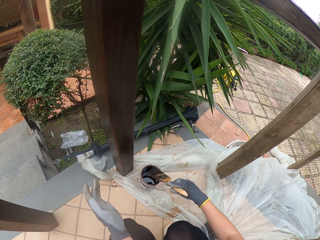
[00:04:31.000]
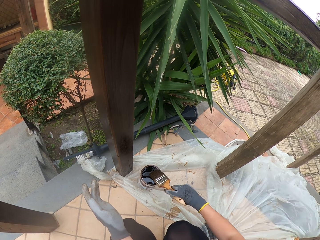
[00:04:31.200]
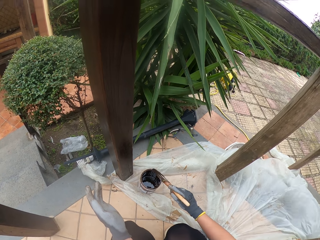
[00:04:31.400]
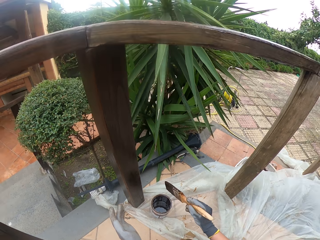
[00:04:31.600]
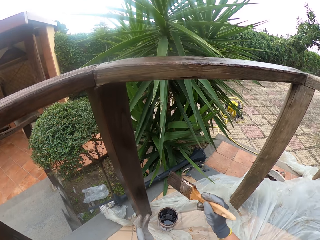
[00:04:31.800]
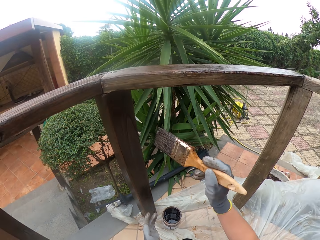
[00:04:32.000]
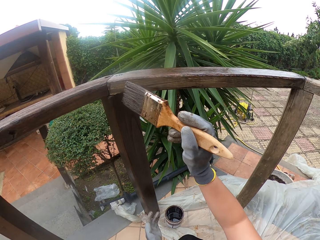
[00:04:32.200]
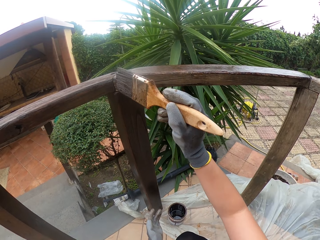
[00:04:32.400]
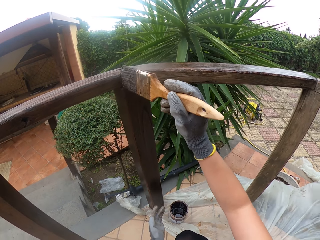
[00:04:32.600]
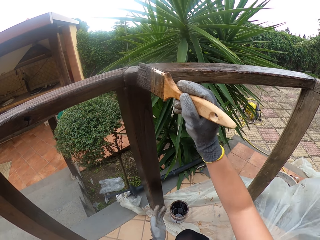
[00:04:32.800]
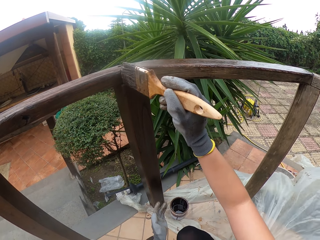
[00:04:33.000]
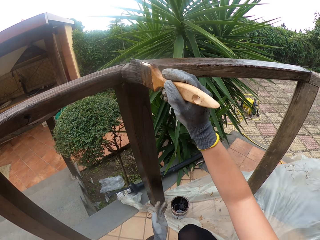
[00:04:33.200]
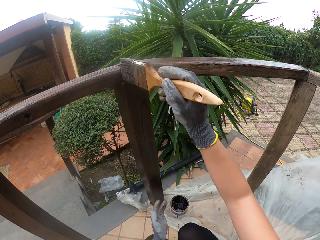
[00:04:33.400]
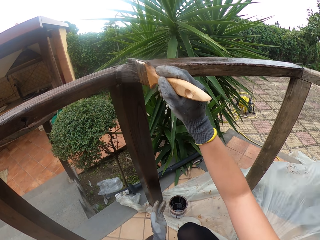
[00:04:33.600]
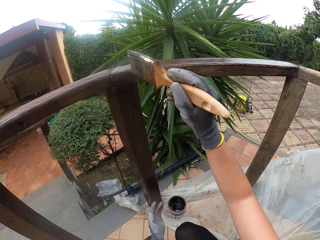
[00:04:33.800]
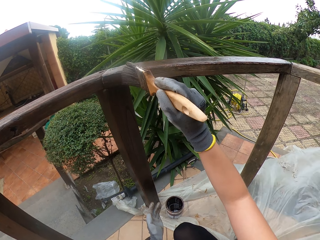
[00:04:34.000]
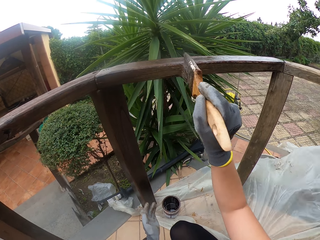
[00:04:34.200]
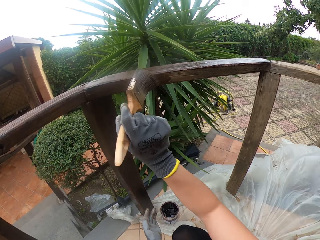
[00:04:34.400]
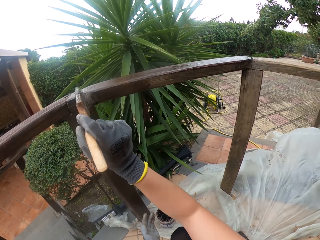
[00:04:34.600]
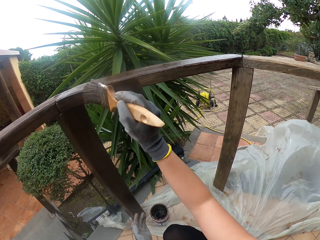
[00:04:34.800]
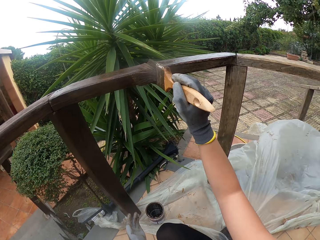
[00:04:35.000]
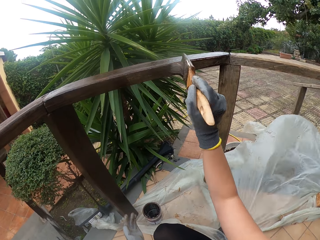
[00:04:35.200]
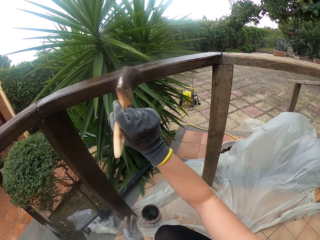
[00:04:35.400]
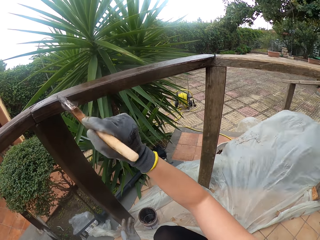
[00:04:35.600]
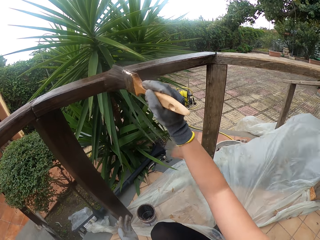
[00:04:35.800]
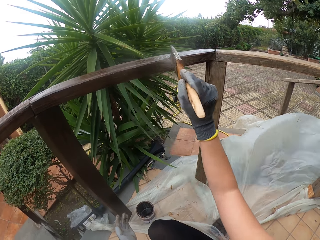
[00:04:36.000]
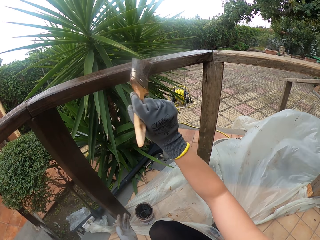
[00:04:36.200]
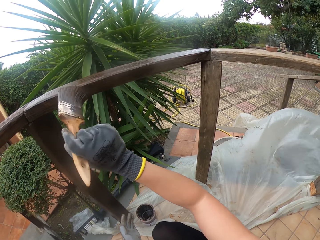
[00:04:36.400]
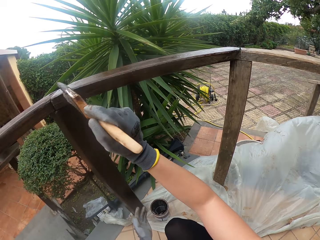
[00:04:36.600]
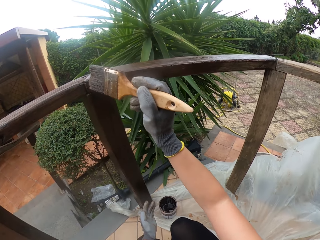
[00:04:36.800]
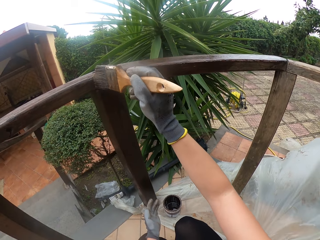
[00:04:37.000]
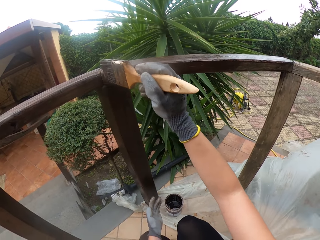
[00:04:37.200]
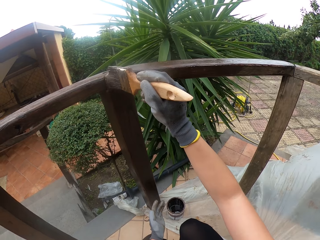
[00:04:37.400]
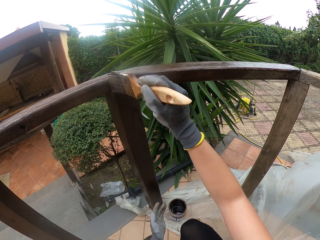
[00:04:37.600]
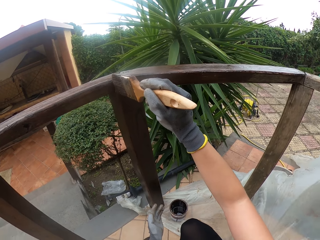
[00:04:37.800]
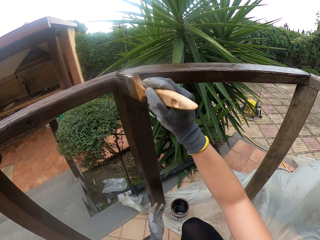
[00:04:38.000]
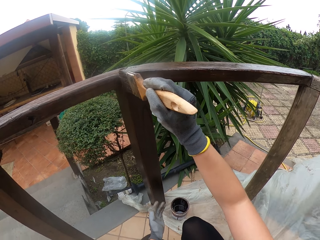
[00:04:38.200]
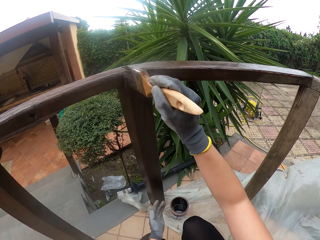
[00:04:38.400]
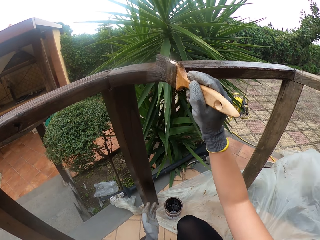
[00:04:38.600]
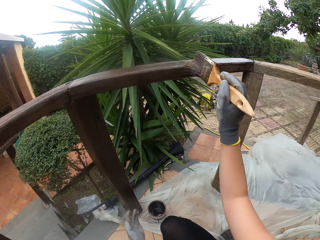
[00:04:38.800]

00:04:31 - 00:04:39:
The camera wearer wipes the brush on the paint can. They paint the wooden rail with the paint brush.

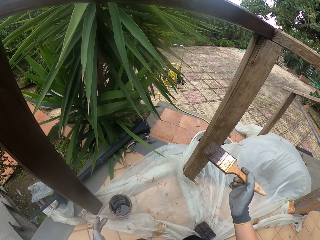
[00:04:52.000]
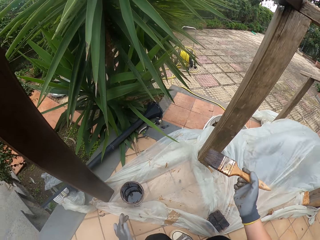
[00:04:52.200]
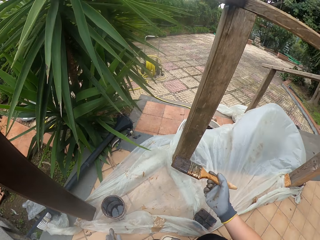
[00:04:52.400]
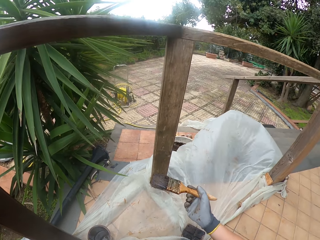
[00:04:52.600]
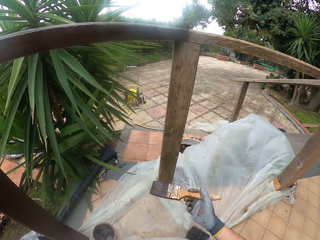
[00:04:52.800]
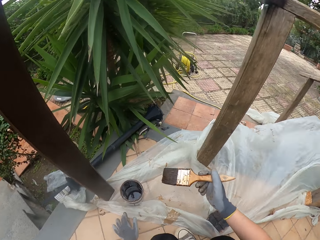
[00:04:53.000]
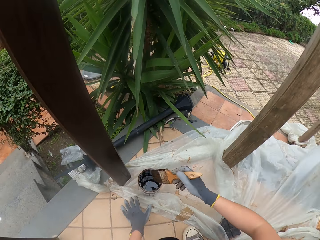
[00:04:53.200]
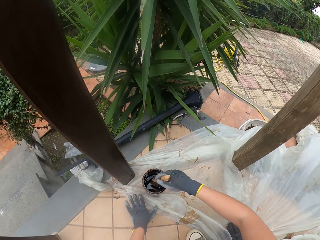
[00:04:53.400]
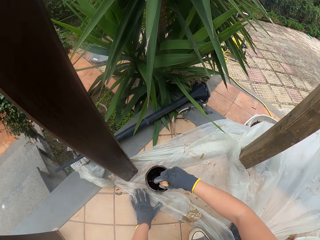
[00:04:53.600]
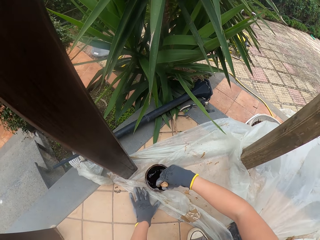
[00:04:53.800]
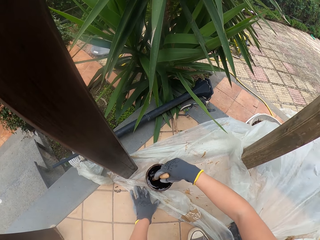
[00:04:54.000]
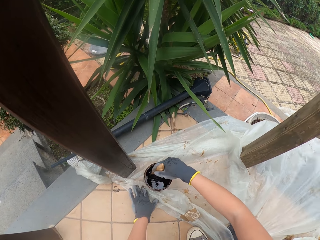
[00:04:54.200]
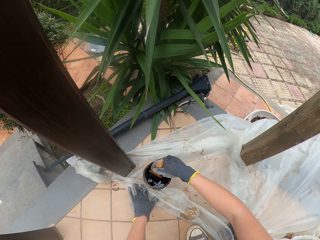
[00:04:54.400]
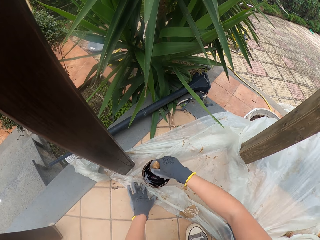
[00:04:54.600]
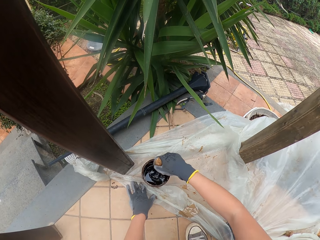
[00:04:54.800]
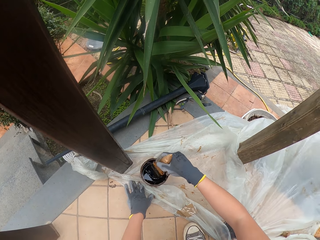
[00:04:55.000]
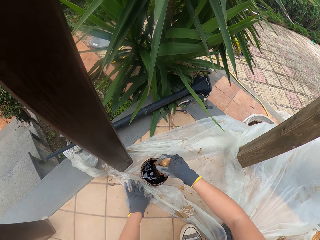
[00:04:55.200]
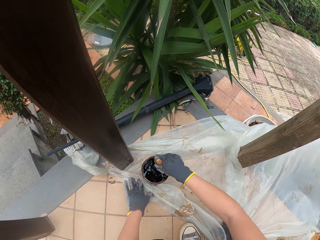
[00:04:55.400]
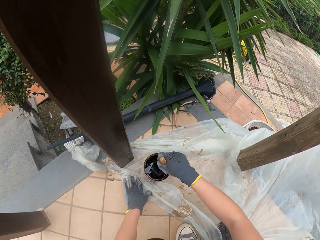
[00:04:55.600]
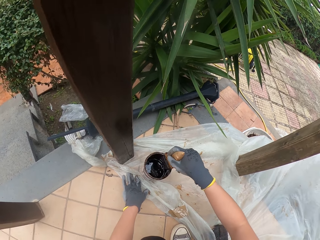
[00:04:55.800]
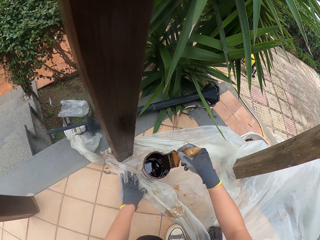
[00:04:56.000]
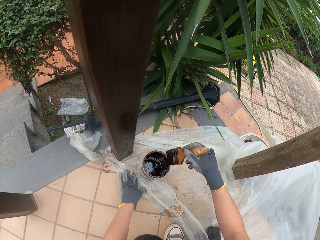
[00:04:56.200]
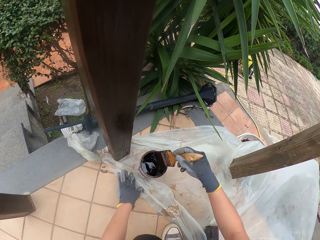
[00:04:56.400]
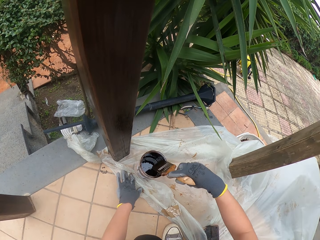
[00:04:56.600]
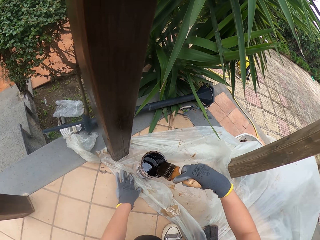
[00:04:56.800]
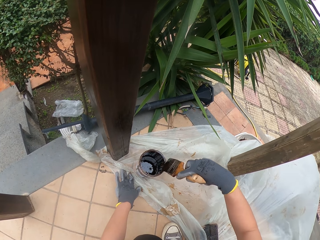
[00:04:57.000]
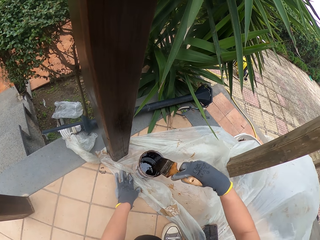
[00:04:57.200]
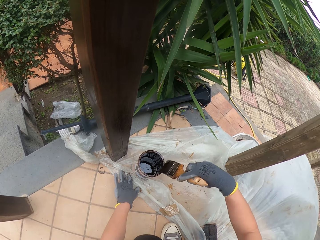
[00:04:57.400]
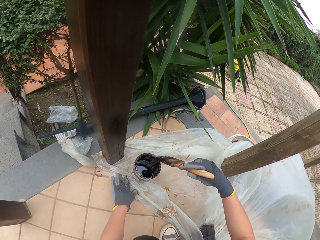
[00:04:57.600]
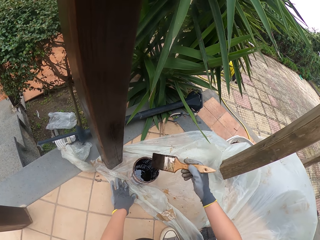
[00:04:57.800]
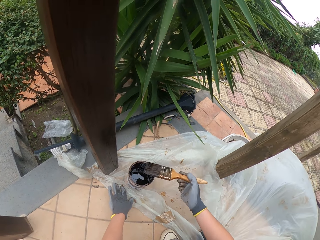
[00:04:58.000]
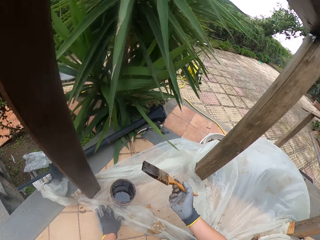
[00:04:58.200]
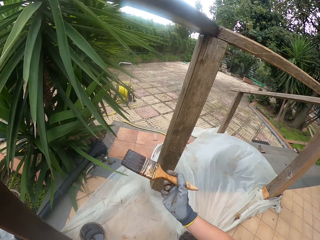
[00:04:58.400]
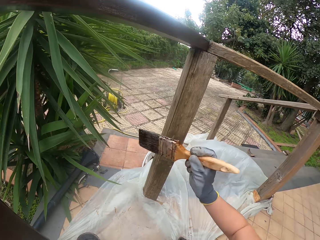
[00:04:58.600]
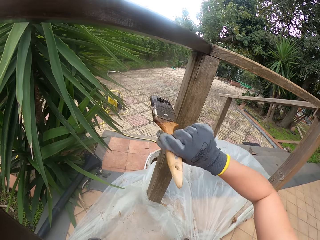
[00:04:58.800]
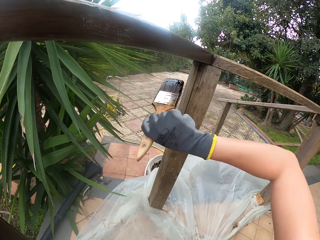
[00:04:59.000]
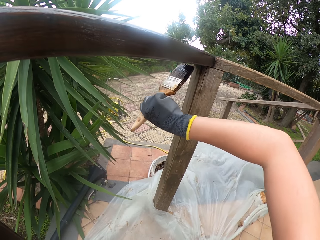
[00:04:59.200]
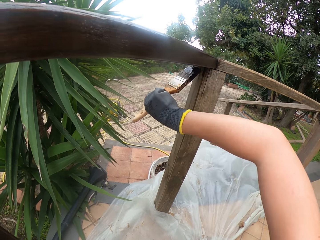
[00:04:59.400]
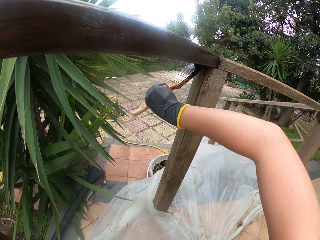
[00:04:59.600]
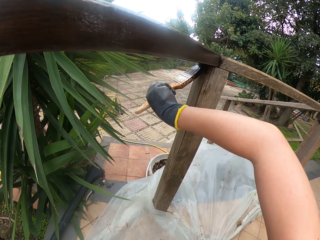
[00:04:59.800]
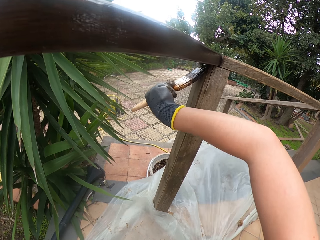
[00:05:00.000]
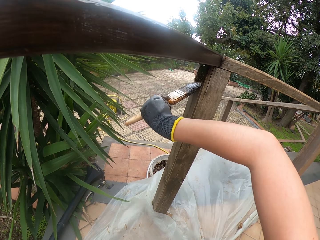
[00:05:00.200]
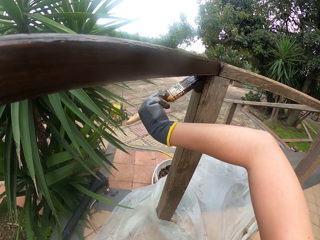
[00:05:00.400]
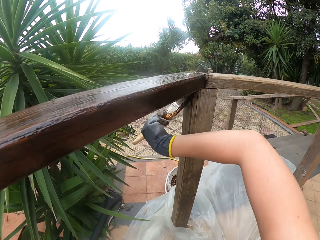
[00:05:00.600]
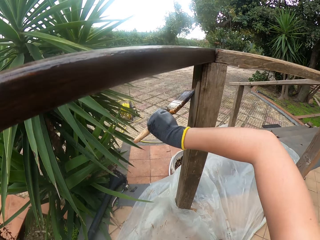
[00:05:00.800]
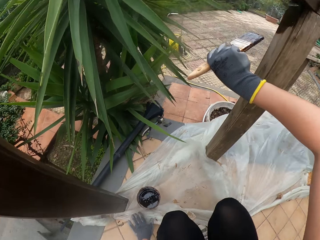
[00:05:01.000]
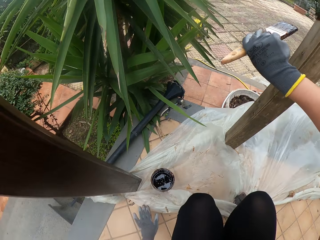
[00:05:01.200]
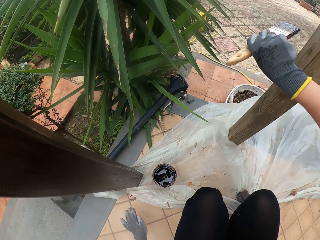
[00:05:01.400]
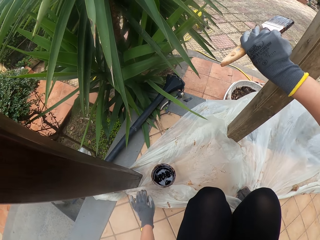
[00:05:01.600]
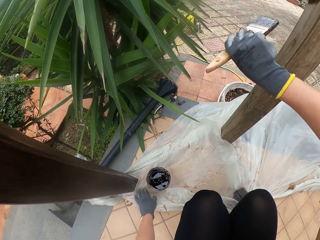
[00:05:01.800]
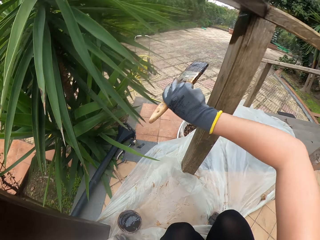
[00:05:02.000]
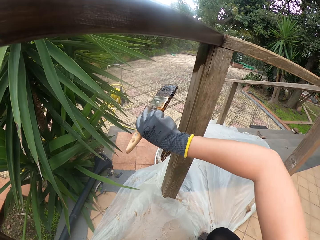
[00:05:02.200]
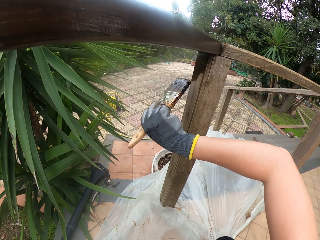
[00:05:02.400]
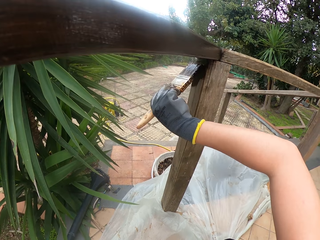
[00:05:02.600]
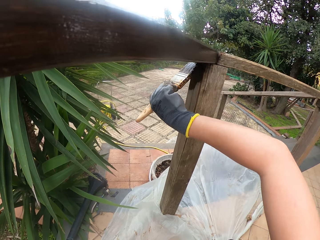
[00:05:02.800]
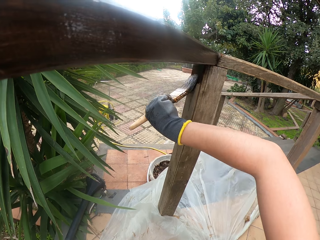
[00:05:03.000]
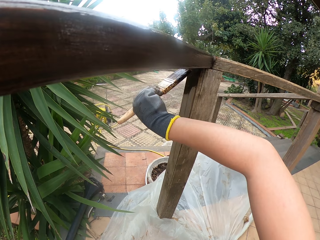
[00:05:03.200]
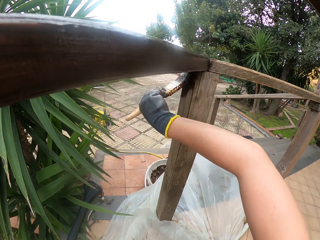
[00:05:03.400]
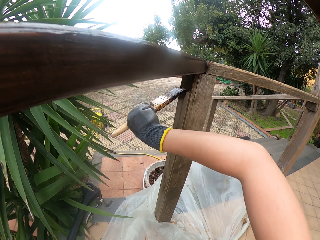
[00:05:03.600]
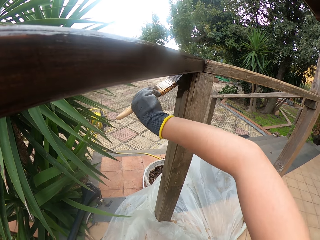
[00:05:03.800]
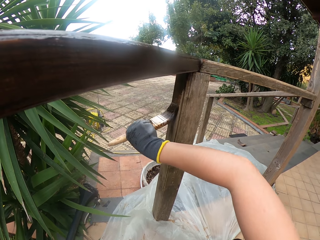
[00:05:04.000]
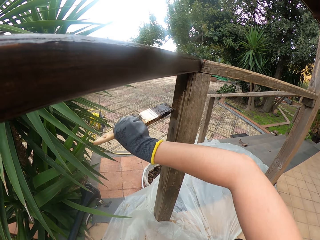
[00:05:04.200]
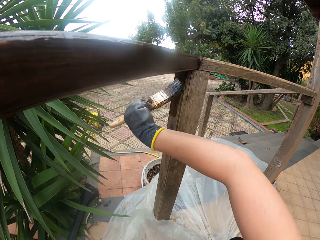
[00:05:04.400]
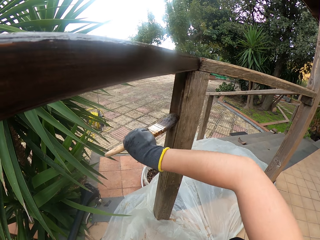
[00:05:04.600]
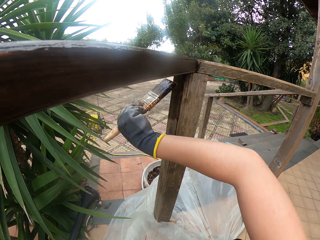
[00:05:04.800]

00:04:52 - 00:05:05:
The camera wearer dips a paint brush into the paint. They wipe the paint brush. They paint the wooden railings.
